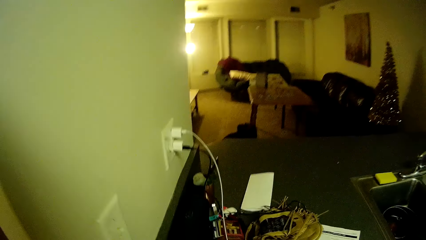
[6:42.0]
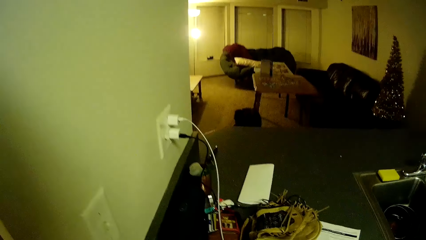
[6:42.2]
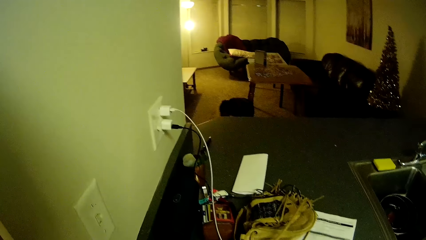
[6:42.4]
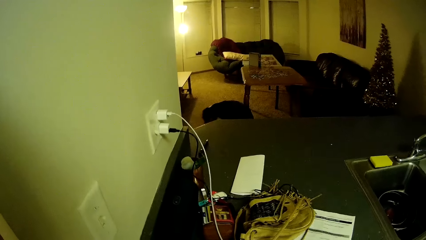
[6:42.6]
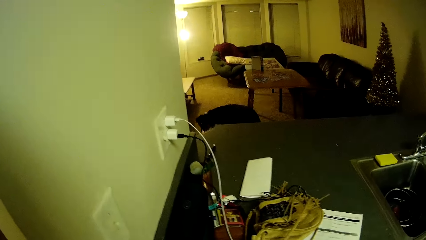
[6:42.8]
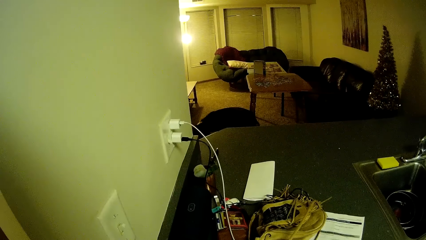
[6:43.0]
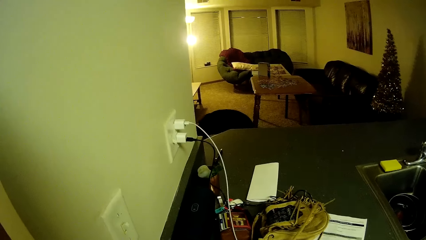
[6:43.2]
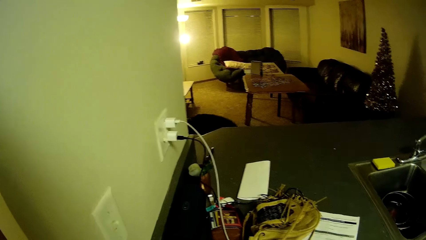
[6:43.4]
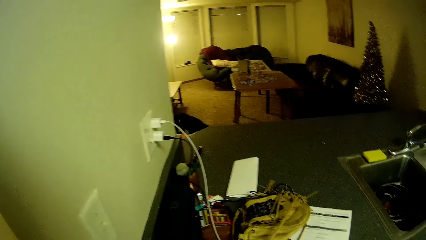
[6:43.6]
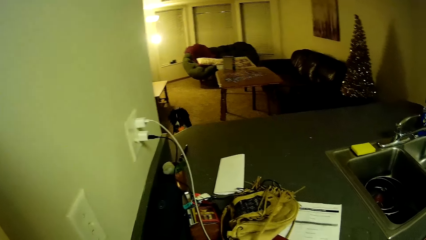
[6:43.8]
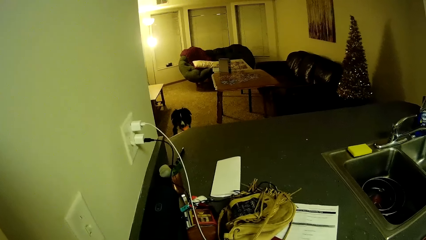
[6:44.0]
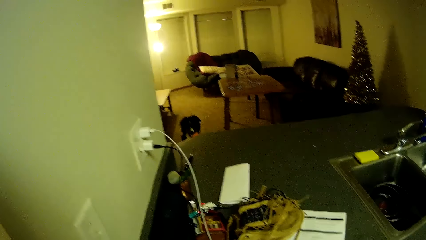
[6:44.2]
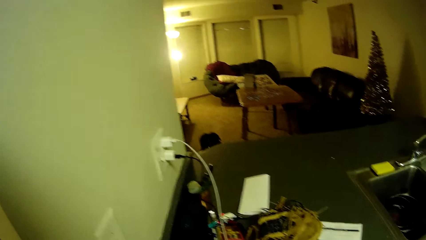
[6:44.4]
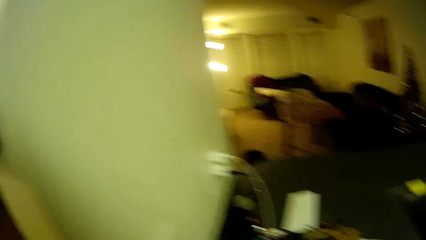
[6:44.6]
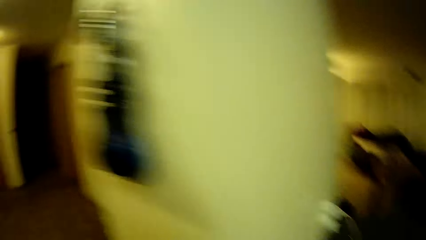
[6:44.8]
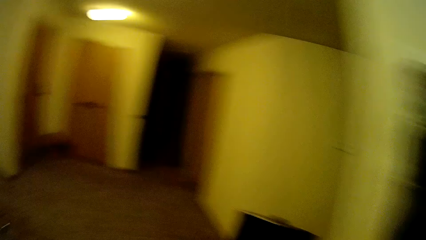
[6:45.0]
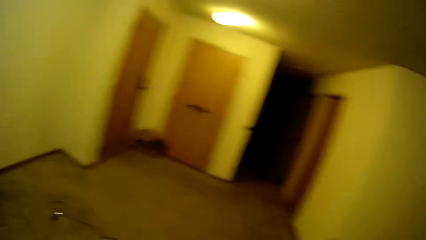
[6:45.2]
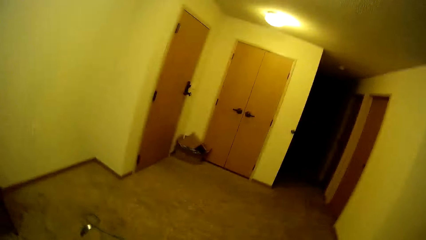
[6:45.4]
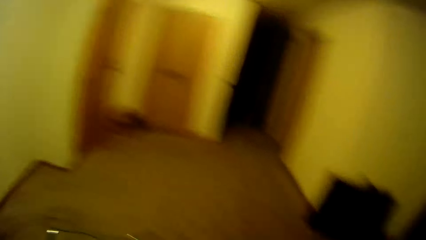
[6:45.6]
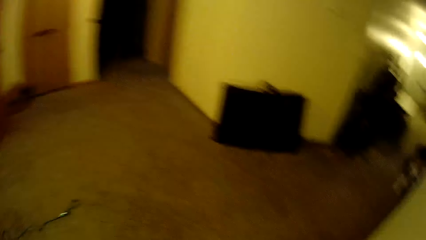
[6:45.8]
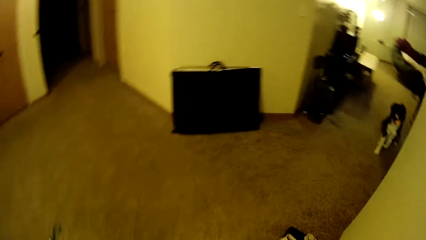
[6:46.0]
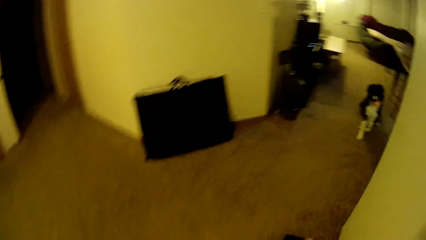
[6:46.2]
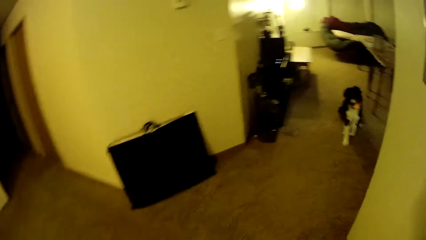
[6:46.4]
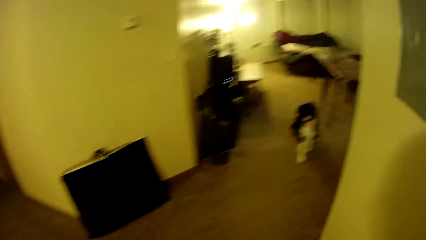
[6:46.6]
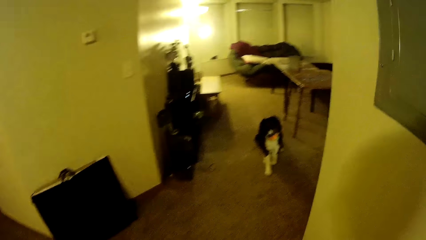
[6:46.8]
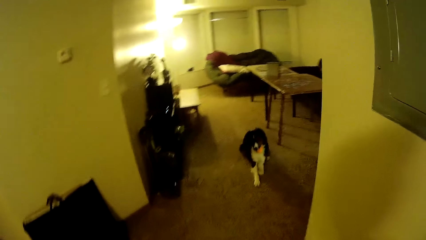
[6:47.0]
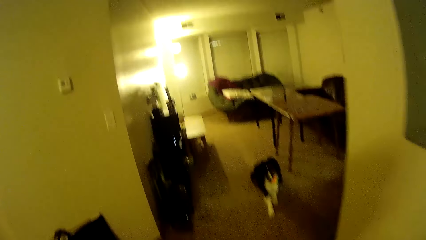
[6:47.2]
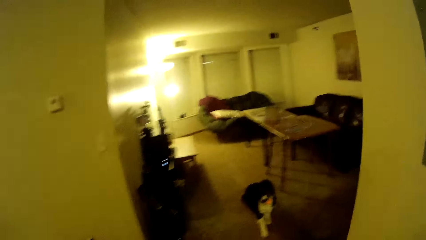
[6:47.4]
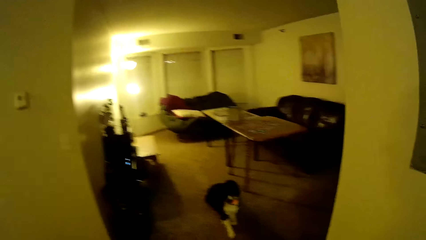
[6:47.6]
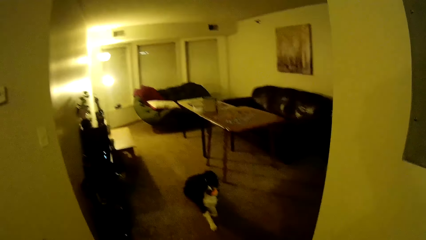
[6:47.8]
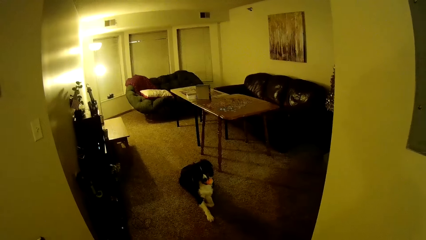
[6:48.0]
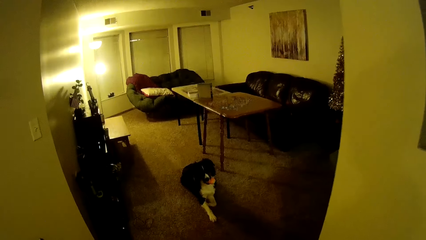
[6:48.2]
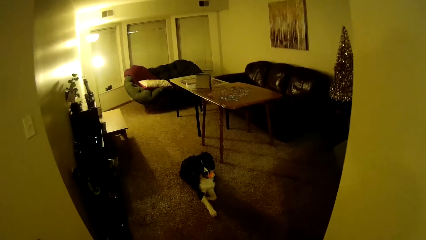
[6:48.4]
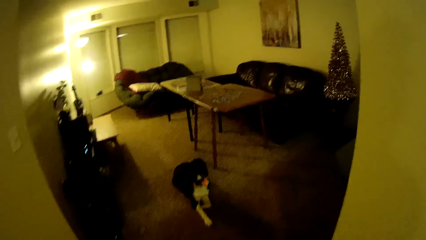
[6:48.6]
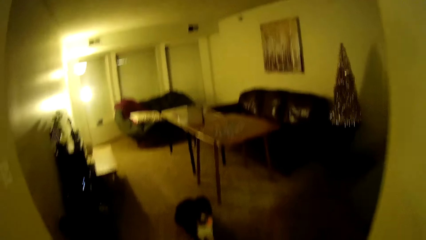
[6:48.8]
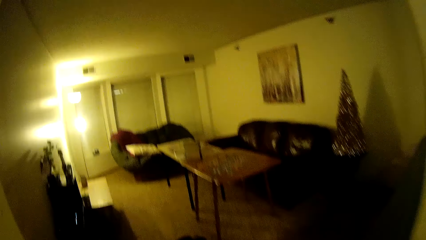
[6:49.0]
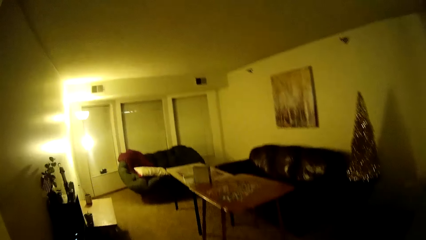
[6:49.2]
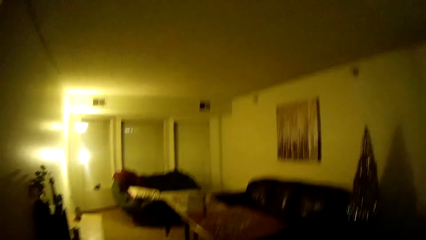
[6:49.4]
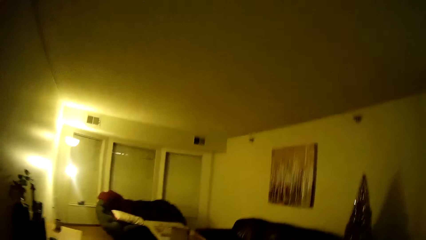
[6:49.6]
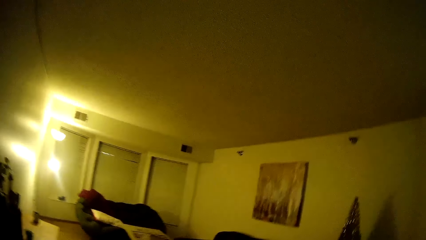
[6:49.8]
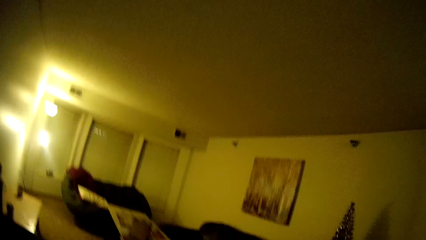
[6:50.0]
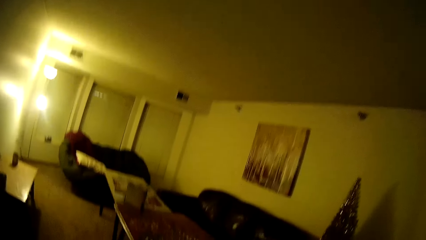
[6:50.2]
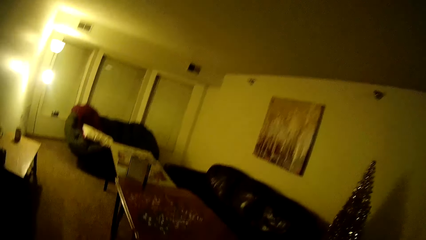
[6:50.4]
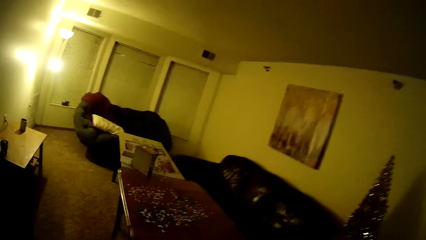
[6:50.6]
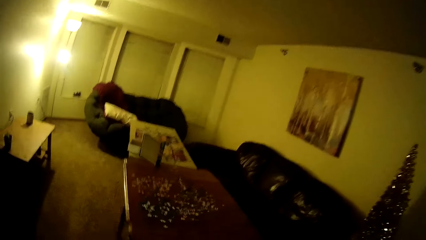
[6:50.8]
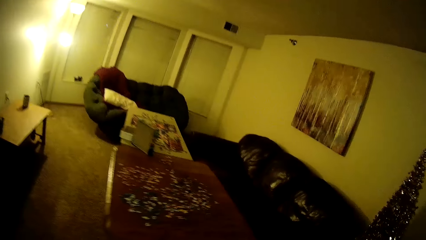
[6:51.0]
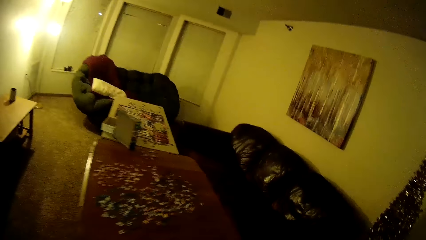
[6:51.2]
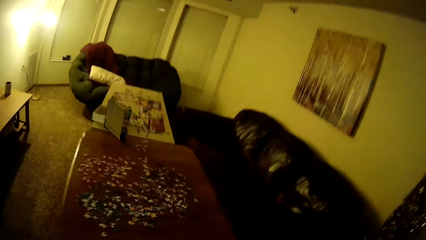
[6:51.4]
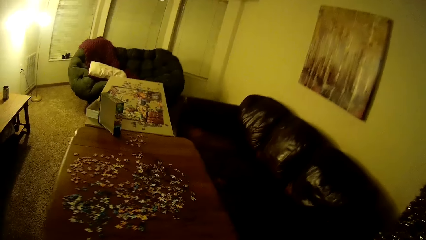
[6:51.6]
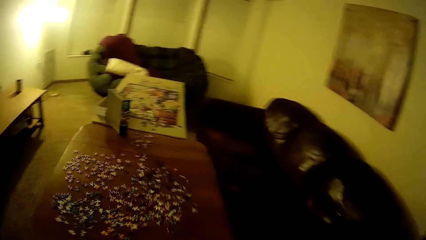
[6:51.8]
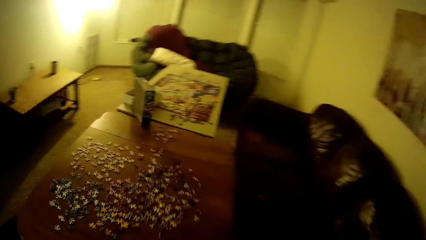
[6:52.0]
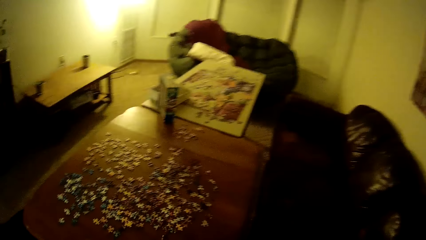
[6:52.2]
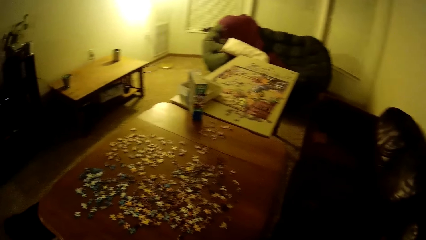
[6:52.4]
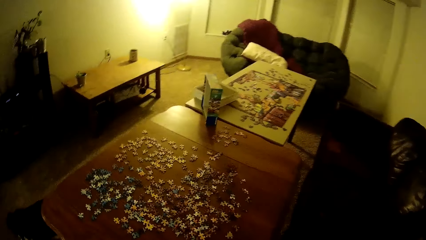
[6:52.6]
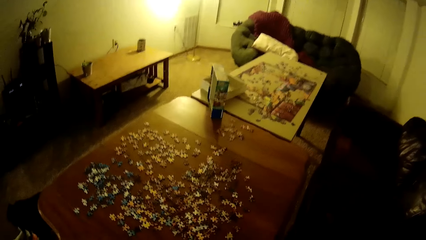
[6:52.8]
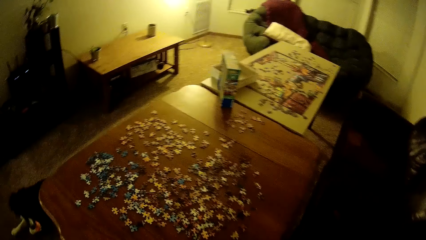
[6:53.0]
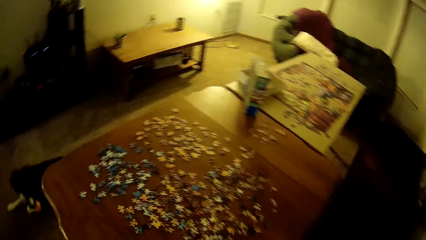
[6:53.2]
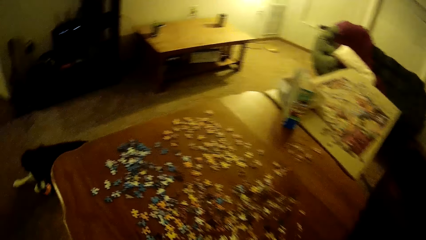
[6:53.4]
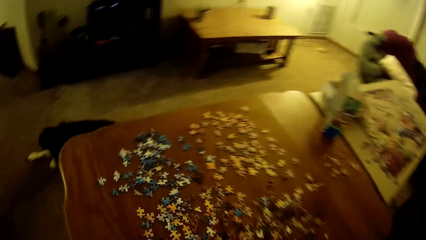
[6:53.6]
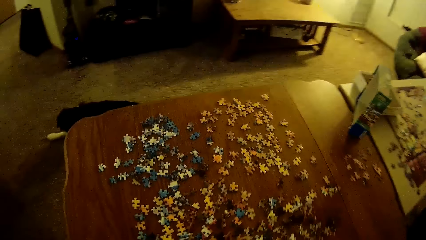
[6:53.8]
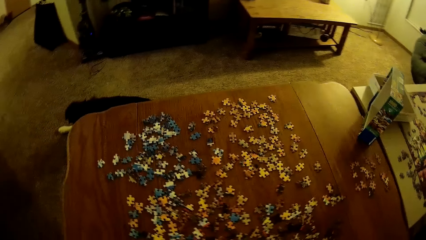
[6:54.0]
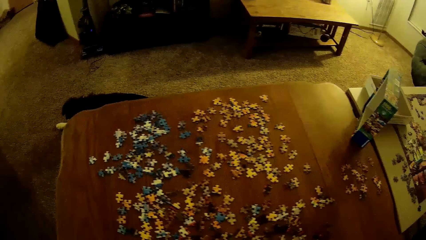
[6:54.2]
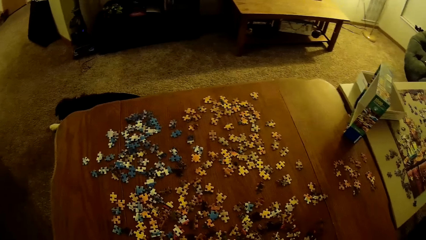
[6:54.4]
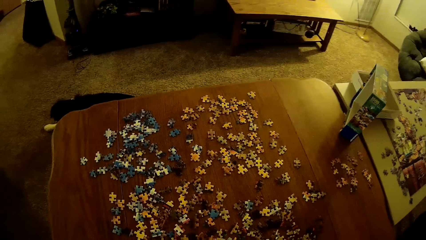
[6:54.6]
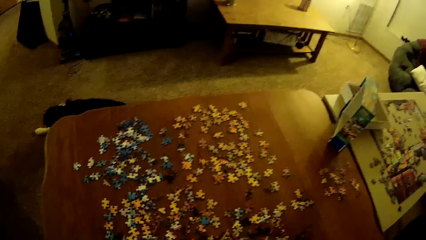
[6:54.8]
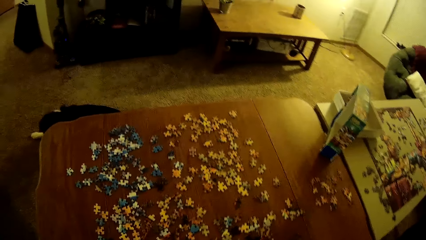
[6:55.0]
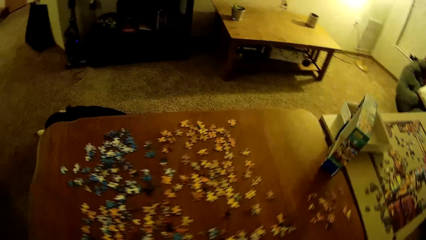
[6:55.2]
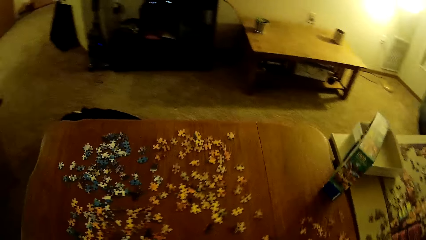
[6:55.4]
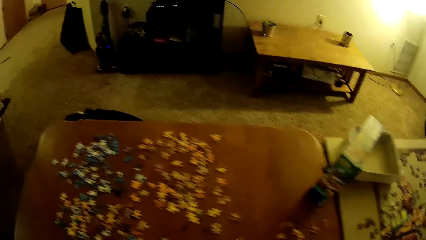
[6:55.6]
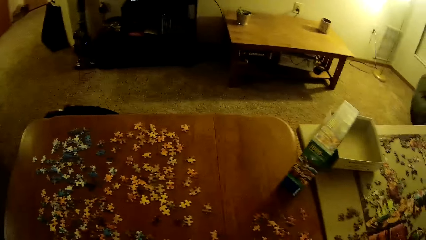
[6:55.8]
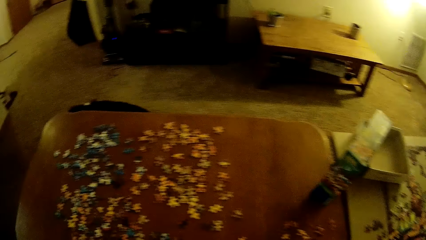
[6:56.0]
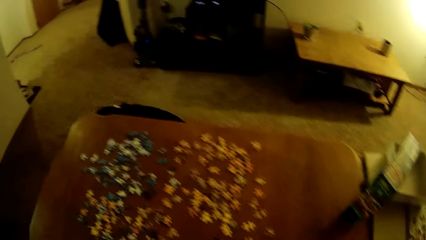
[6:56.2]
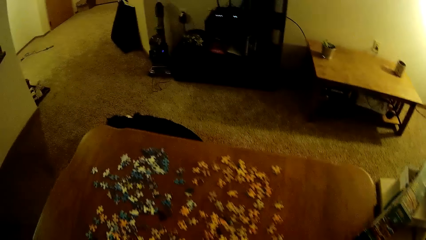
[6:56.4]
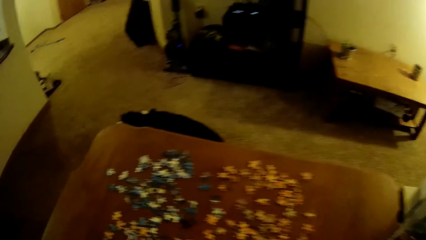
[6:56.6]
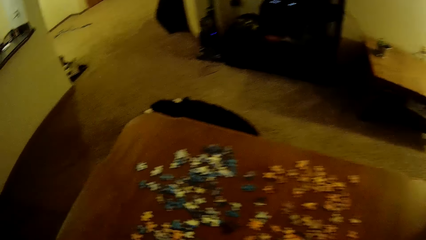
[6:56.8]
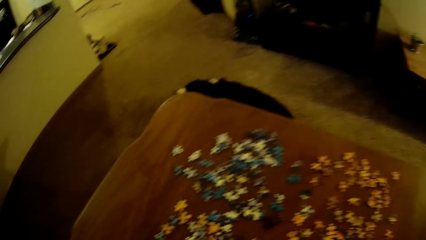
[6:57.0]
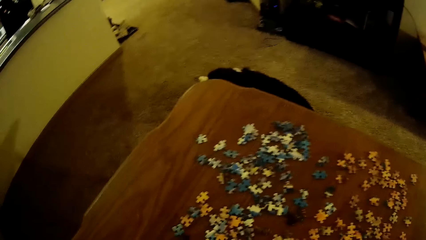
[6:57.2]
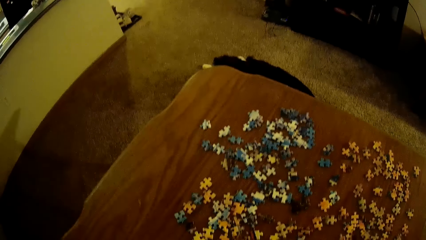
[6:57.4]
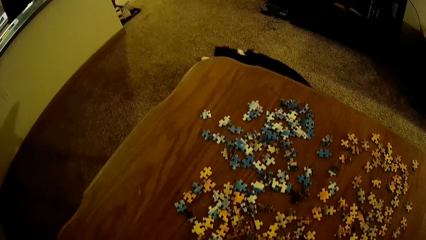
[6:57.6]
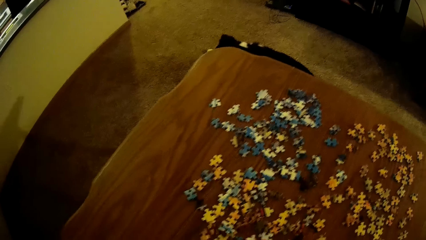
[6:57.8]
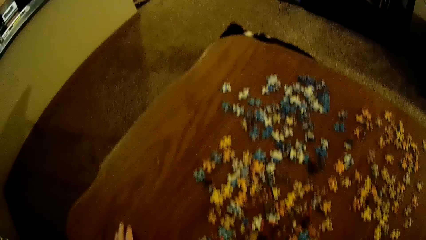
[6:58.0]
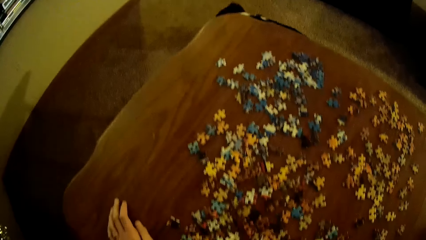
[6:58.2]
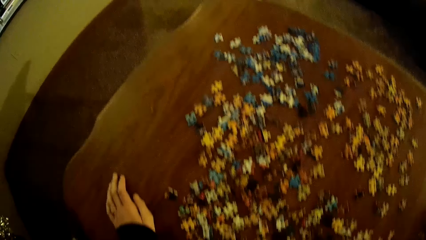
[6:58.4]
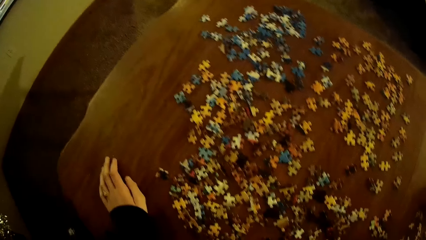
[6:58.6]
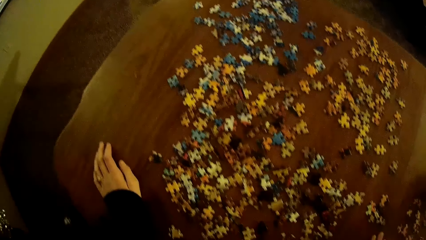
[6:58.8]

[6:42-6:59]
The camera wearer looks at the puzzle pieces.
